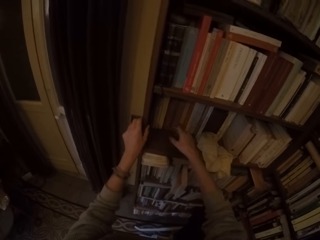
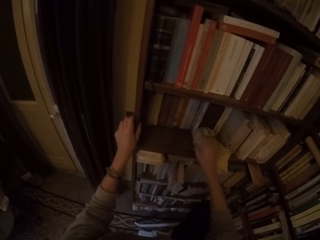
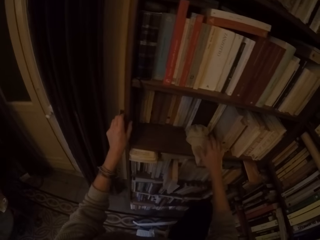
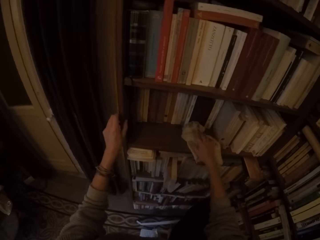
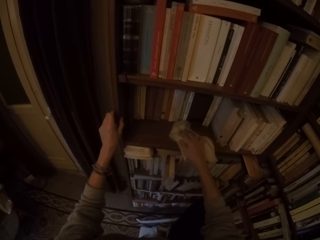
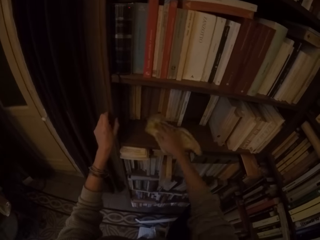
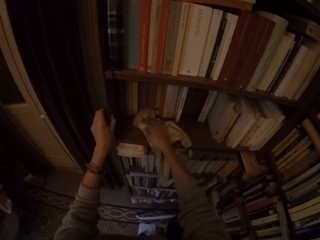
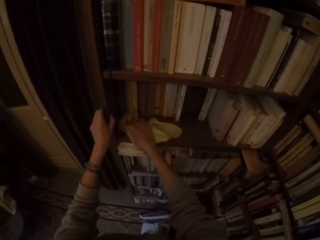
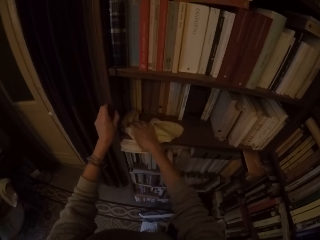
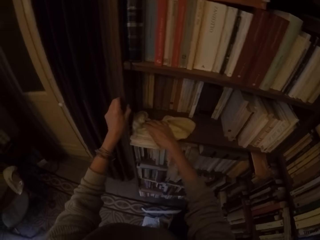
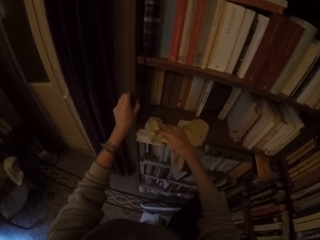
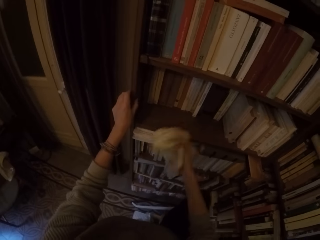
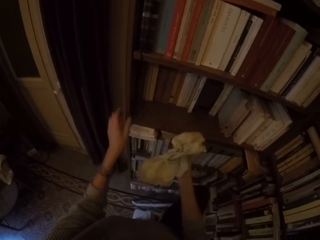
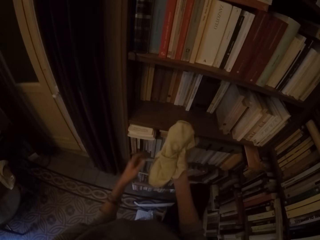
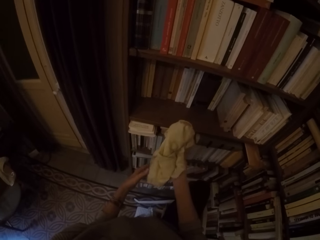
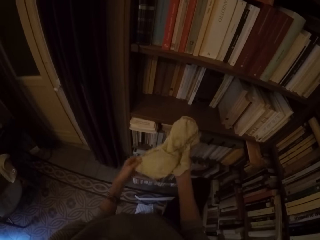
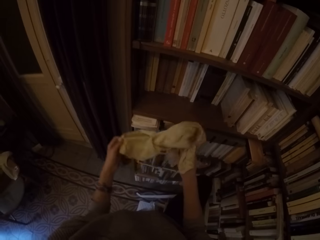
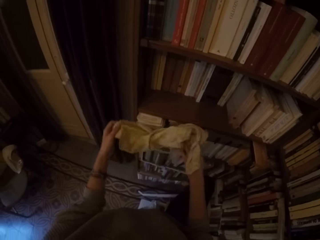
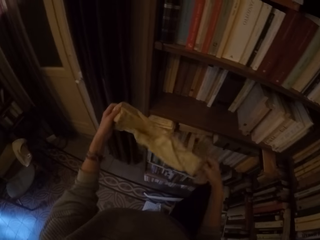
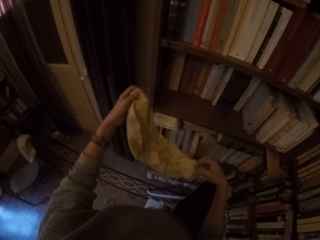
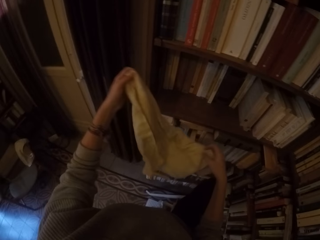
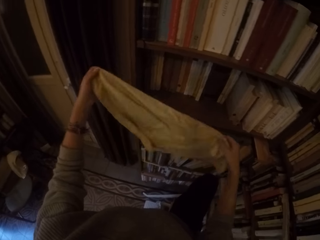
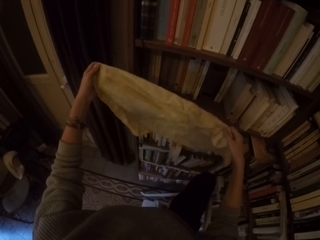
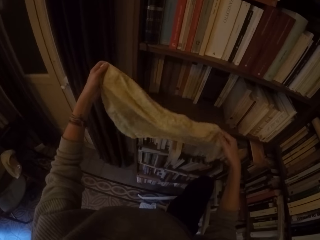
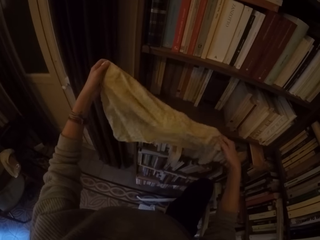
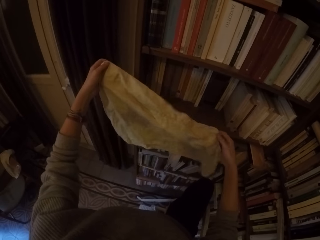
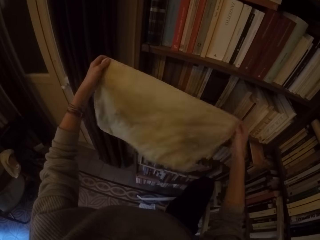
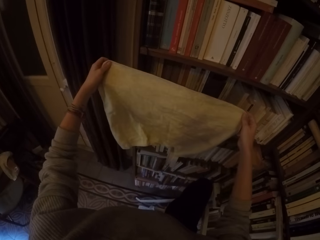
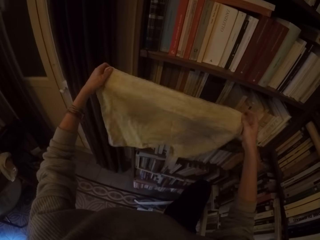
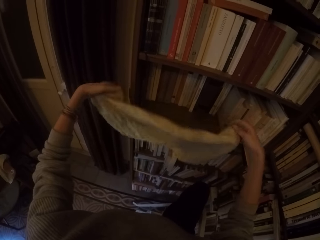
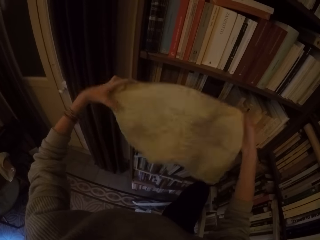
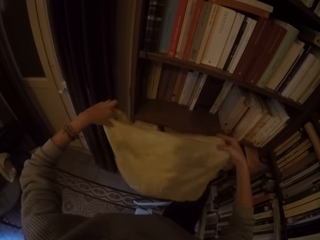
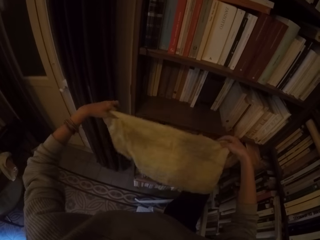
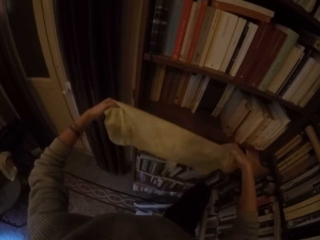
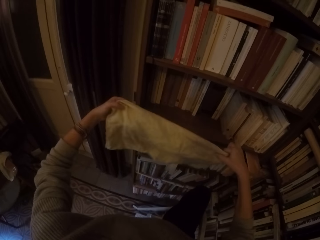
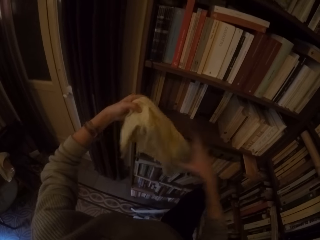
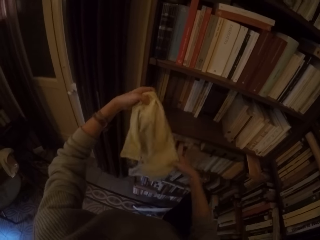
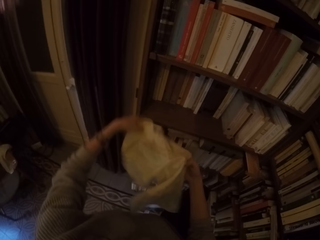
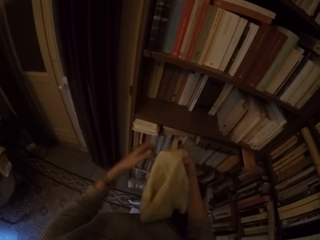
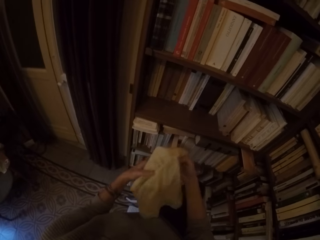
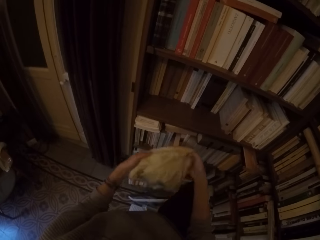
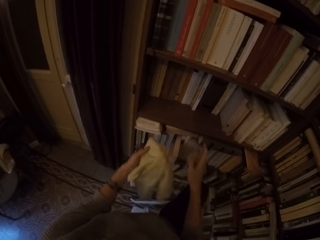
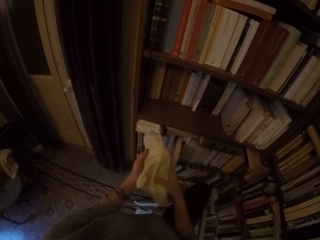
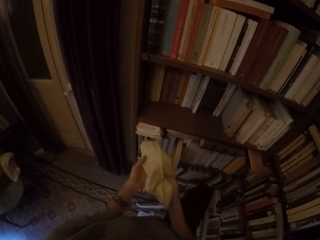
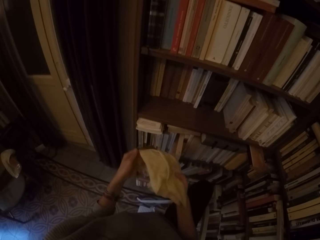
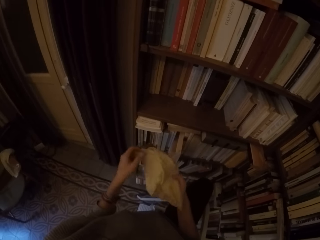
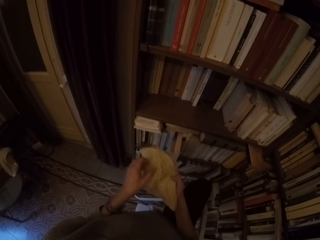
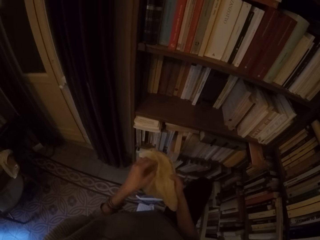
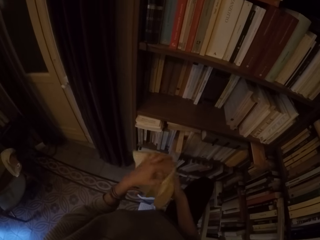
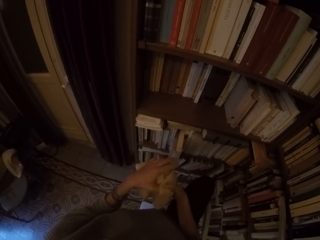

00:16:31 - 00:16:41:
The camera wearer picks up the towel on the shelf with his right hand. He wipes the shelf with the towel in his right hand. He holds the towel with both hands. He folds the towel with both hands.

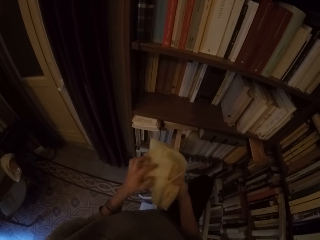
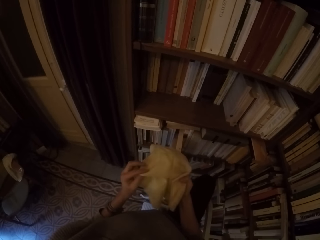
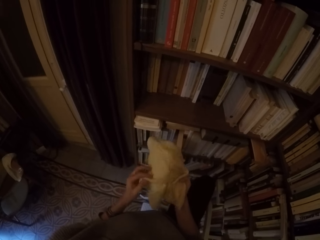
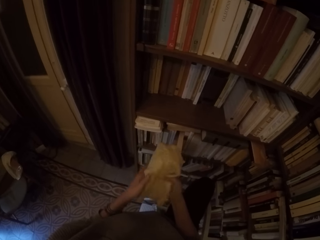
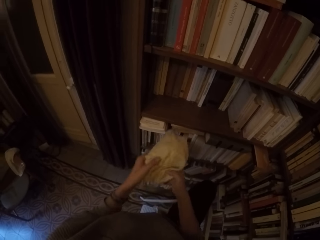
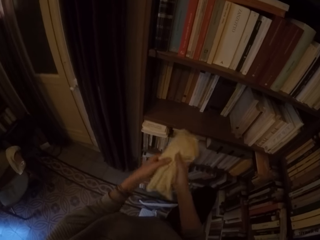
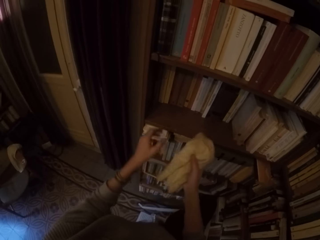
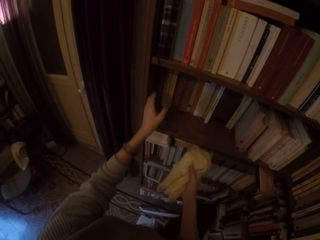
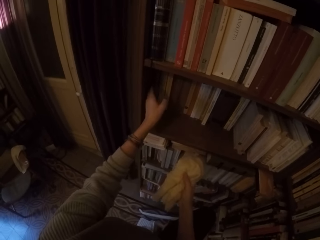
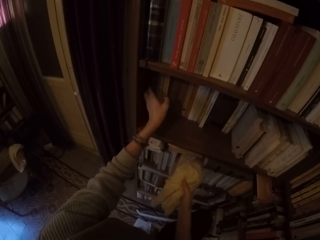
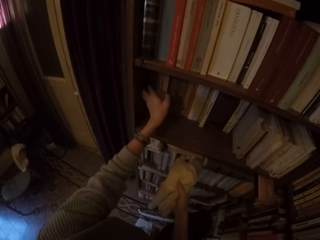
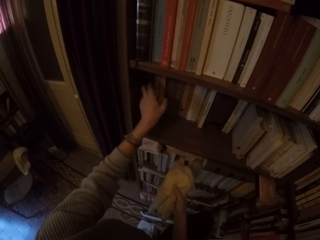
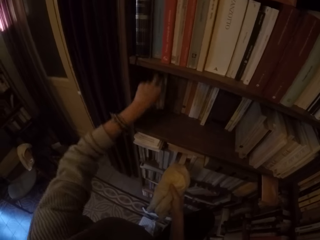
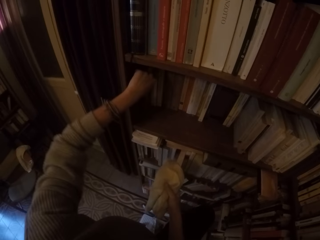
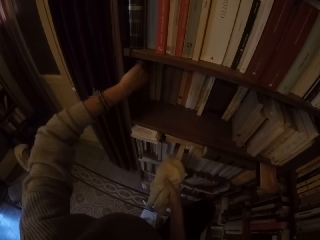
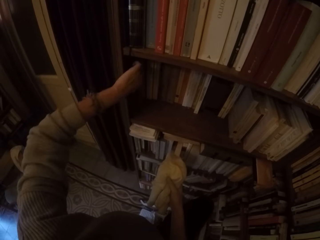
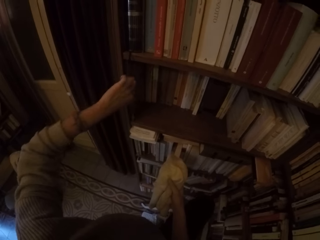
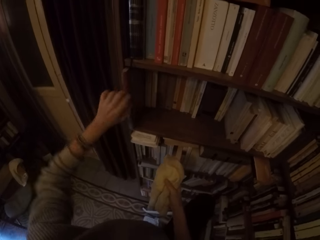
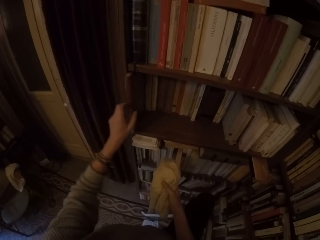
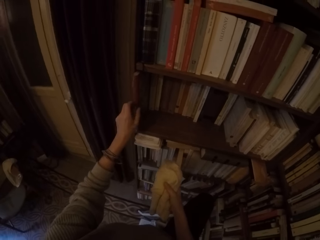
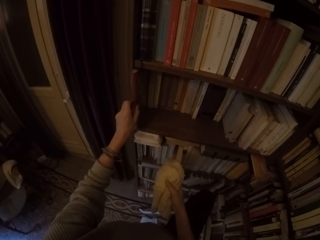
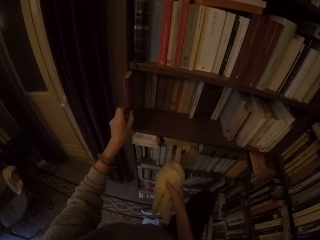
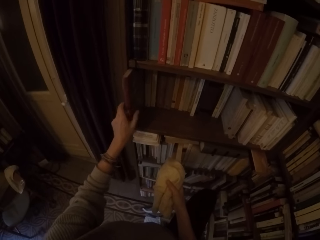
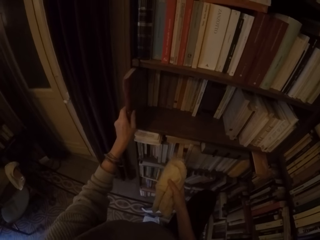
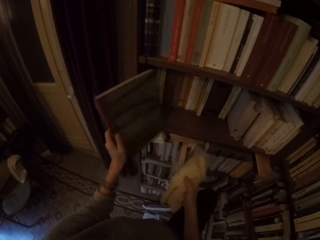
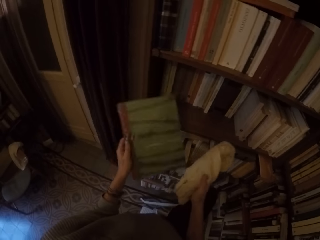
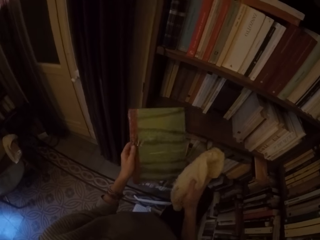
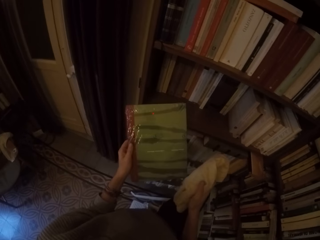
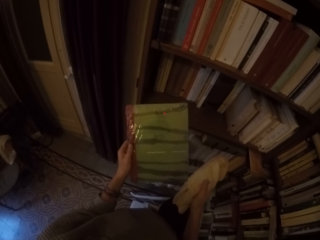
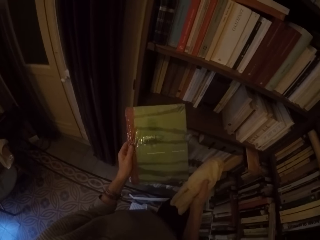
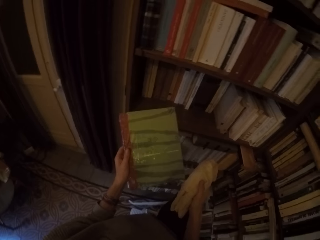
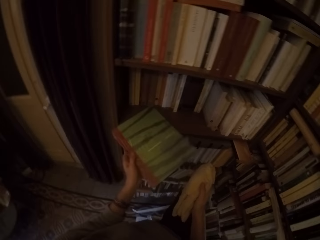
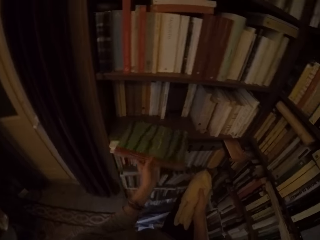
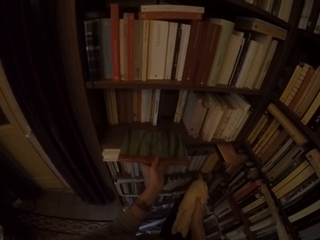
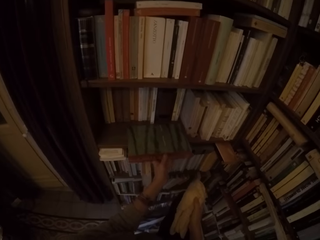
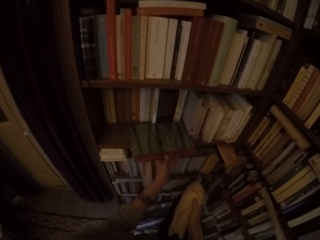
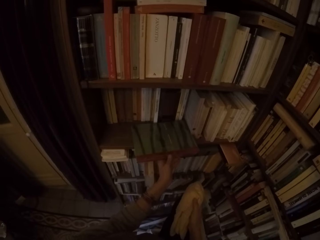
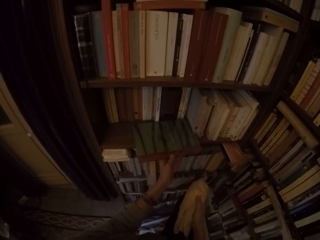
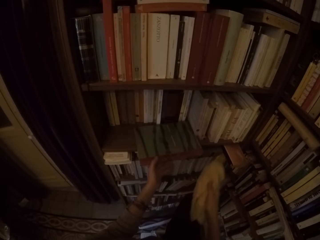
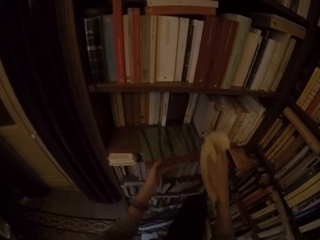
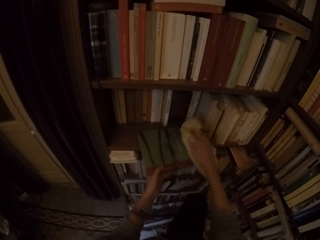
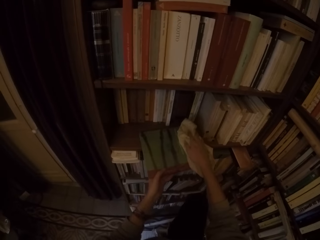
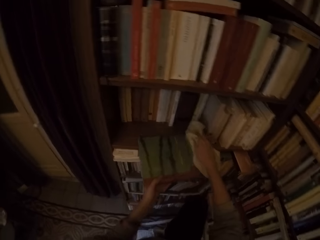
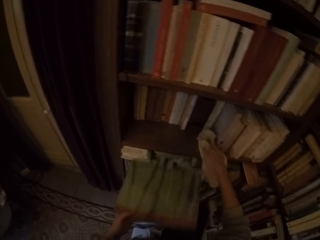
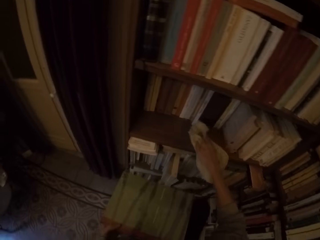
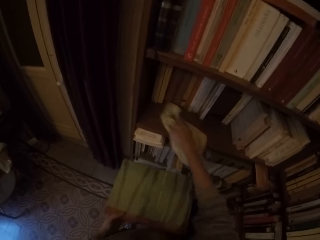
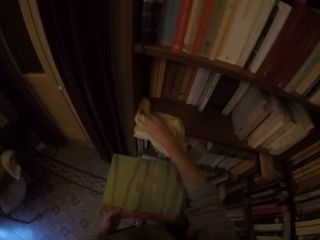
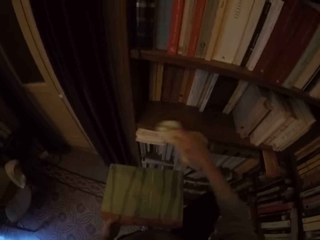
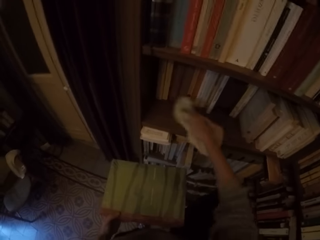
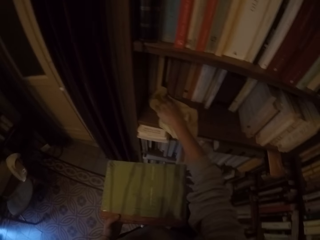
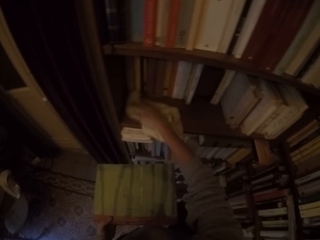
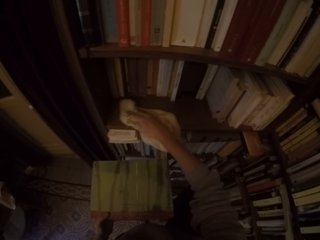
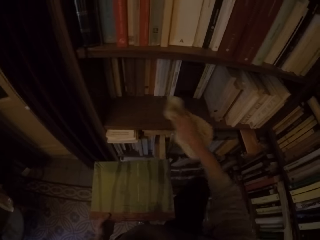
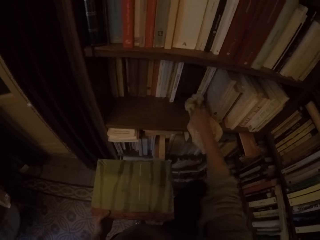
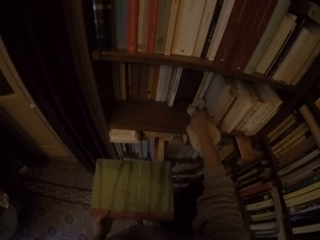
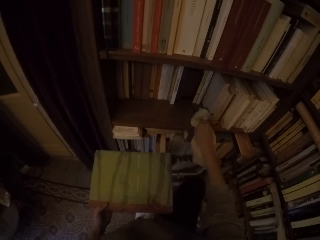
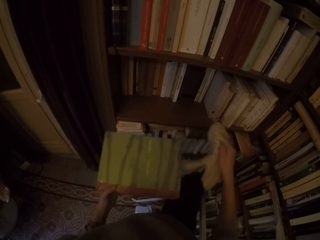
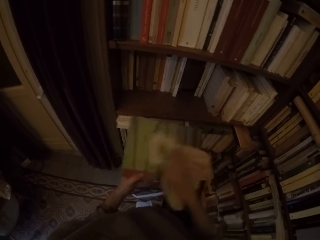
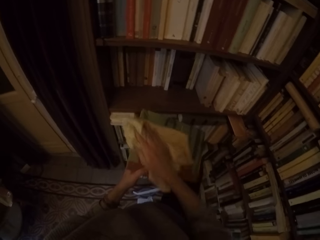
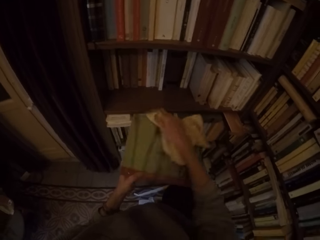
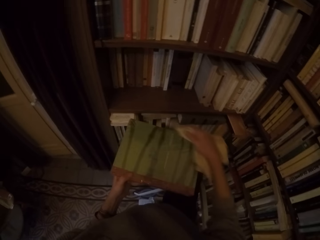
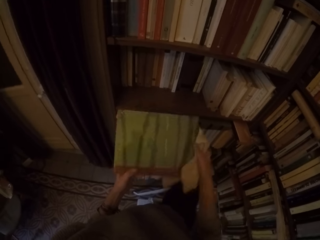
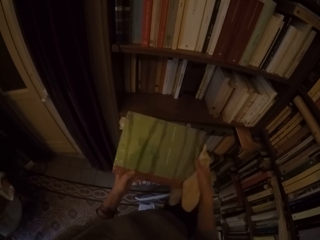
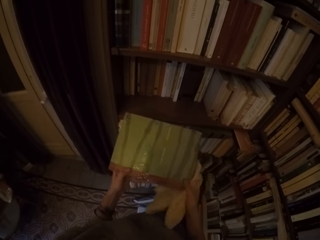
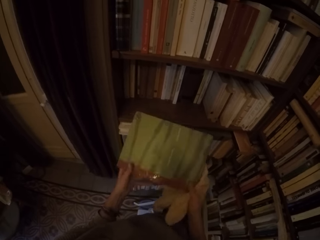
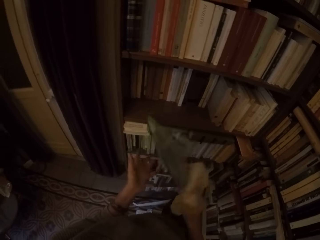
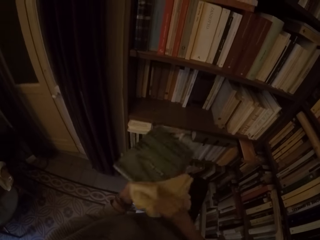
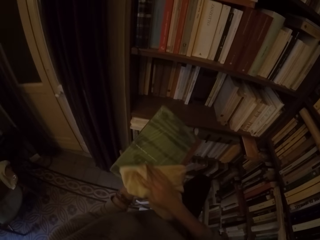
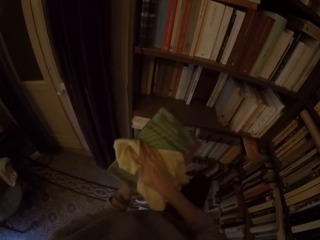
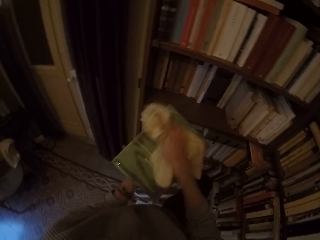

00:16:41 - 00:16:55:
The camera wearer passes the towel to his right hand. He picks up another book from the shelf with his left hand. He puts the books on the shelf. He wipes the shelf with the towel in his right hand. He wipes the book with the towel in his right hand.
